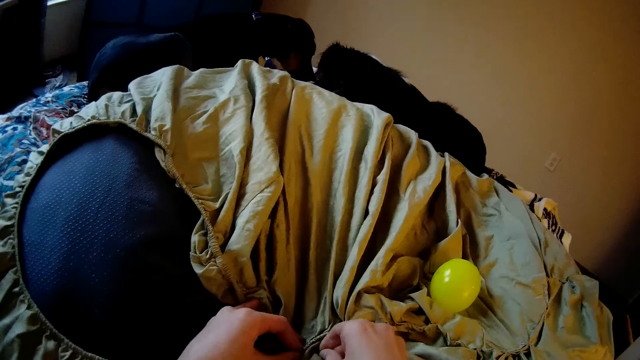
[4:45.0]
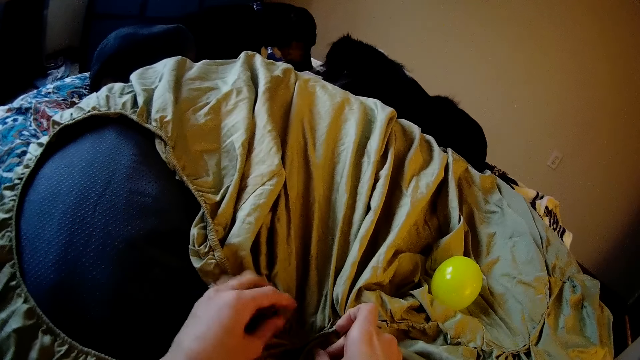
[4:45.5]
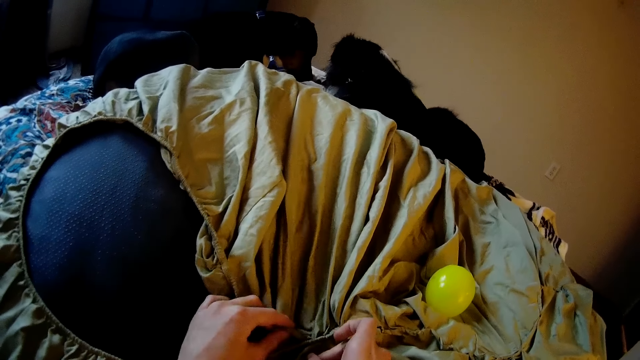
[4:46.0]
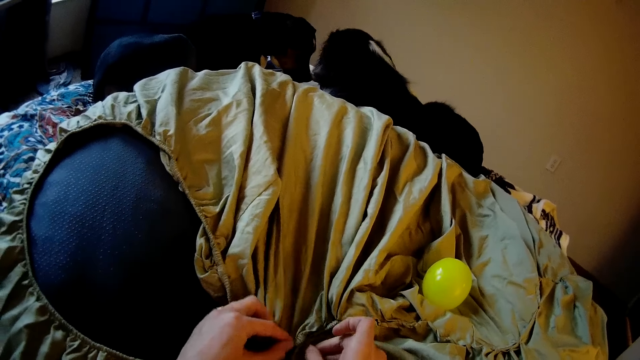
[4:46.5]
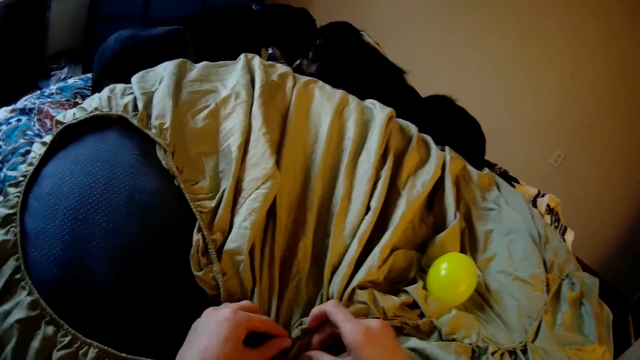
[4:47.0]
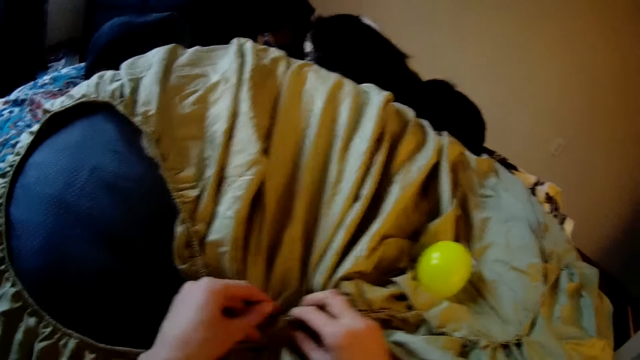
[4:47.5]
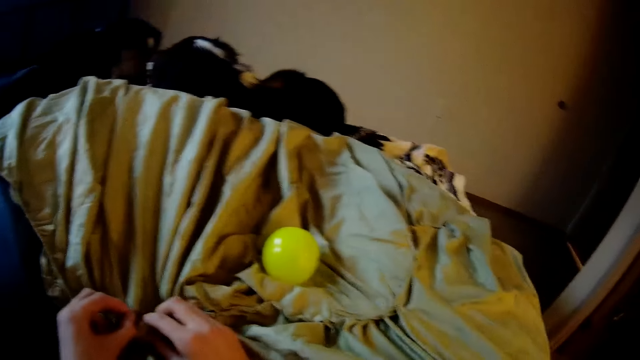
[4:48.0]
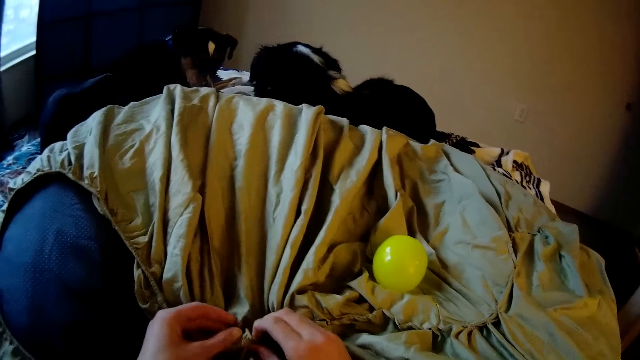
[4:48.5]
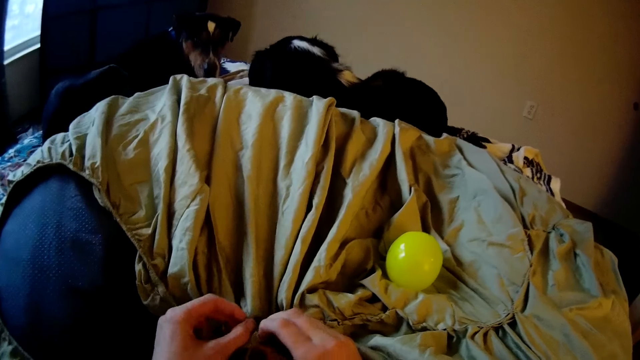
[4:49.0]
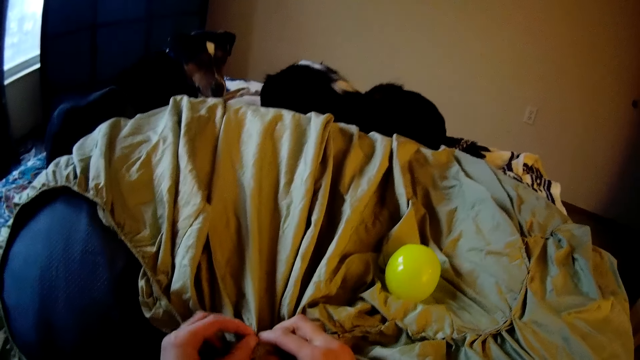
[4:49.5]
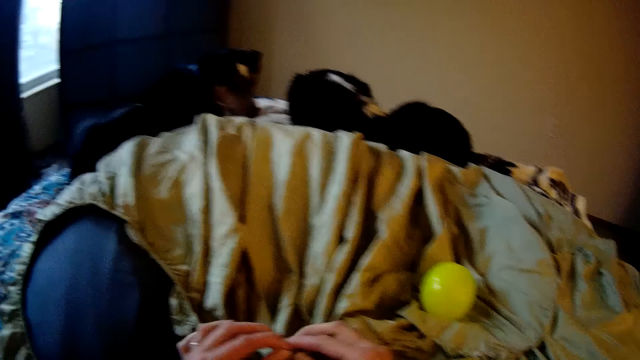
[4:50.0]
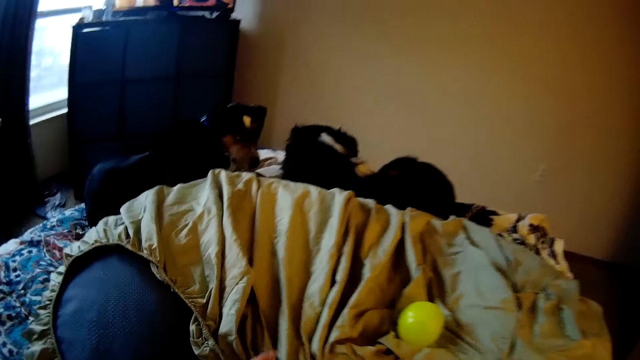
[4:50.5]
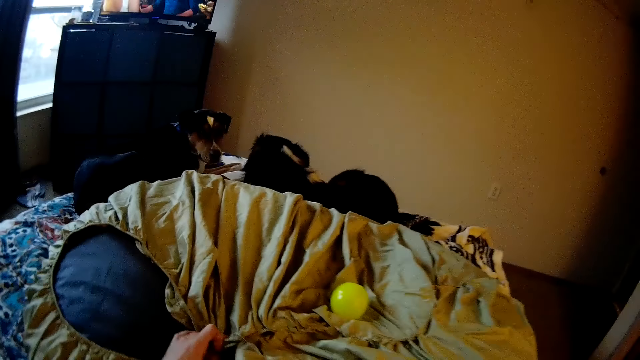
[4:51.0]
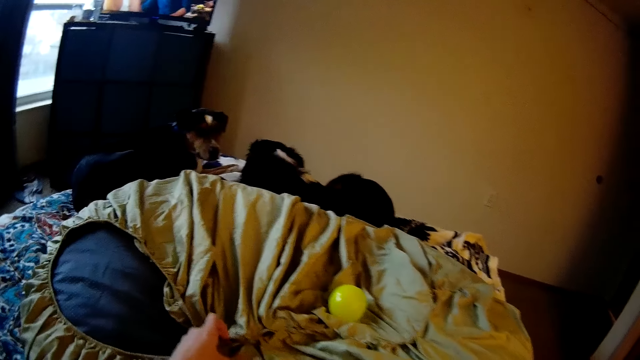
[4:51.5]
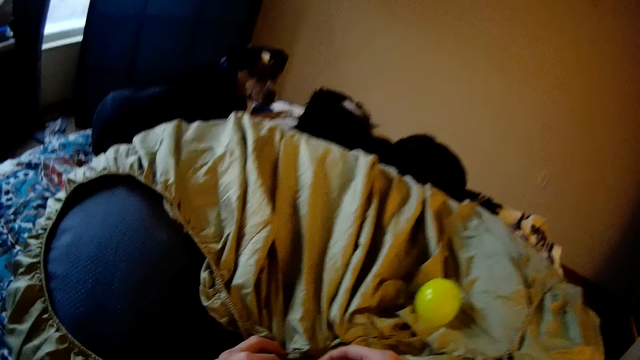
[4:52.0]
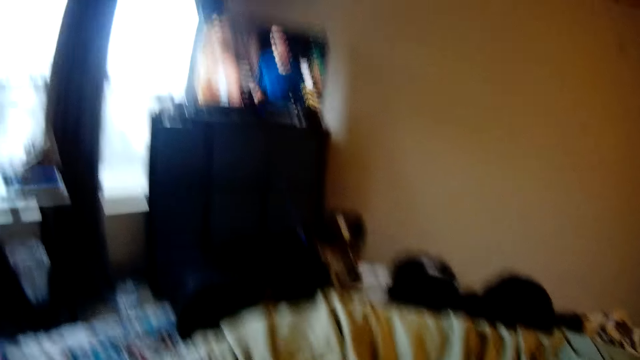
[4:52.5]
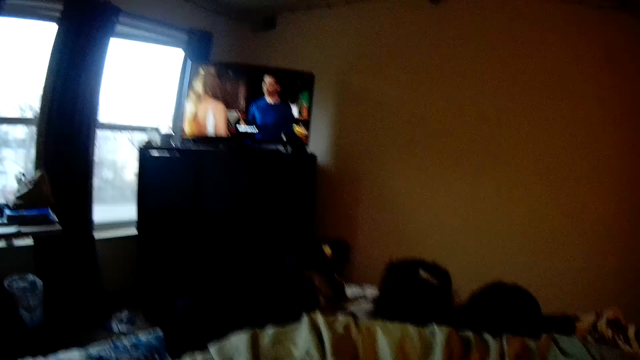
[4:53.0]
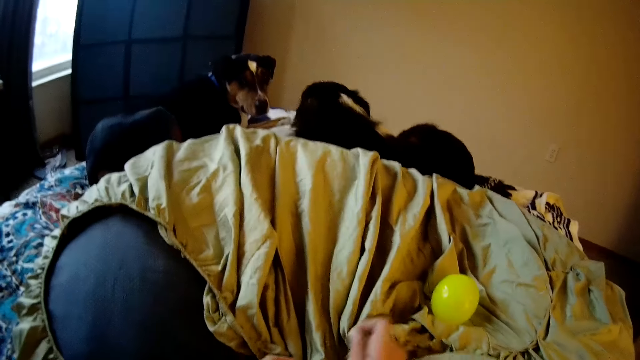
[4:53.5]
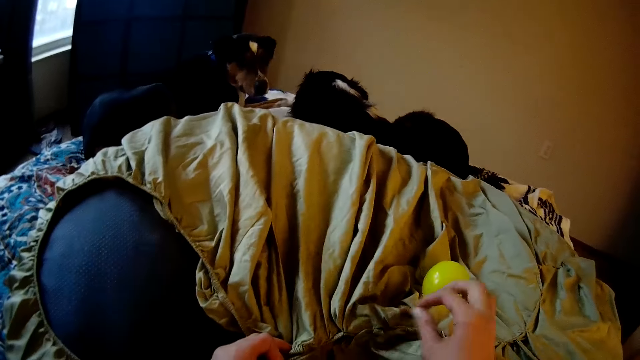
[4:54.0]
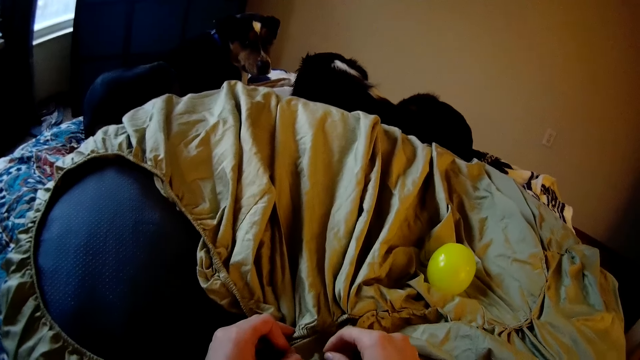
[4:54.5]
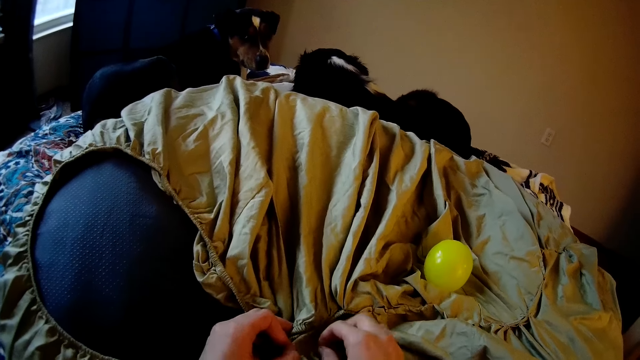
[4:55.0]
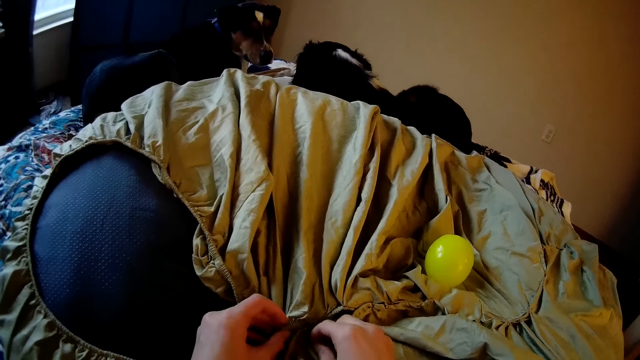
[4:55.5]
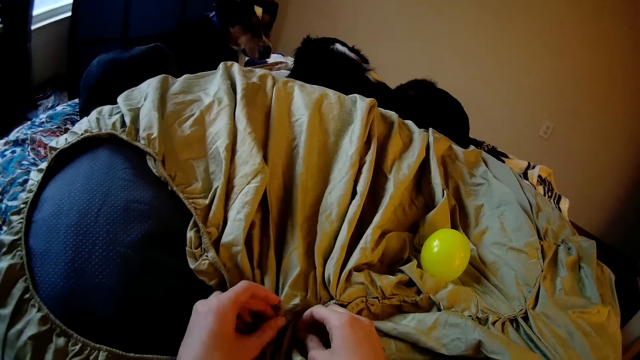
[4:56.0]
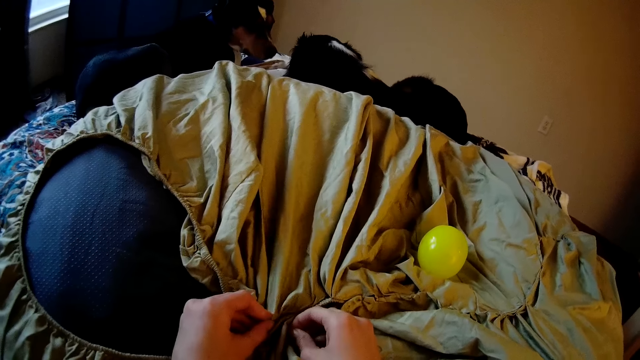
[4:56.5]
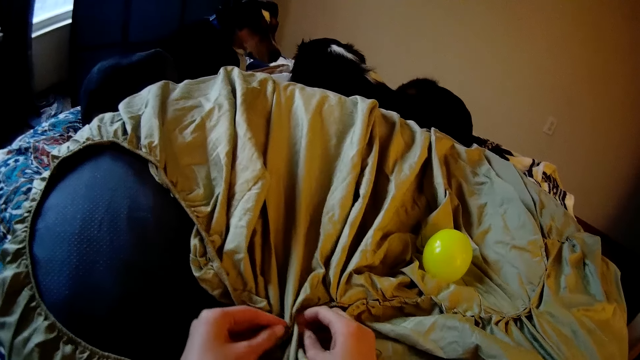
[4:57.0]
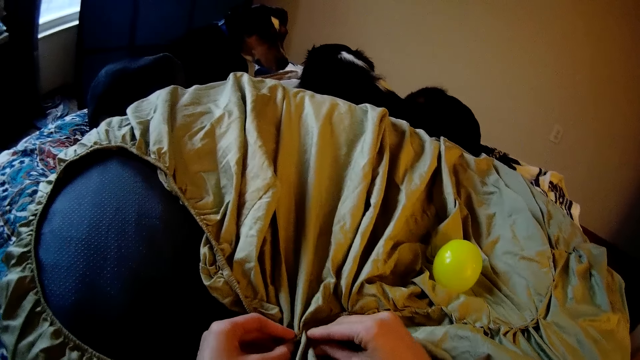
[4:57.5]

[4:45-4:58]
The camera wearer sews with her hand. She raises her head to view the TV while sewing. She turns around the room. She brings down her head. She sews with her hand.

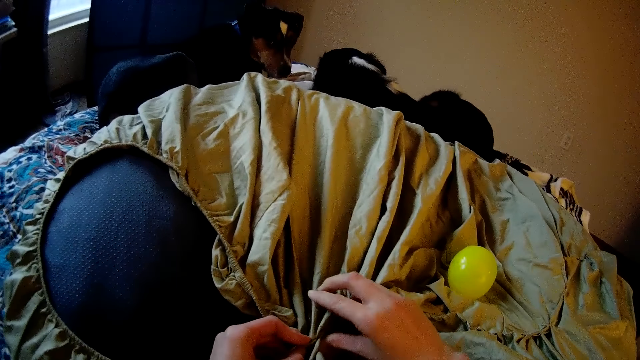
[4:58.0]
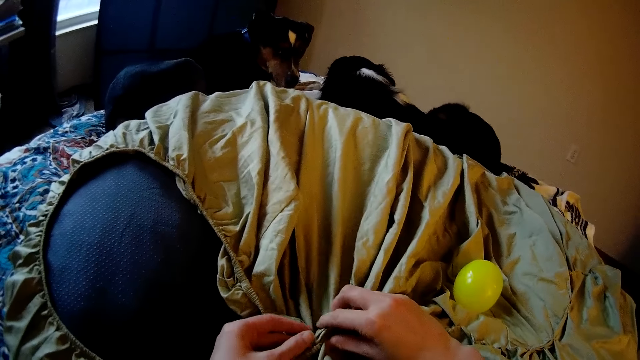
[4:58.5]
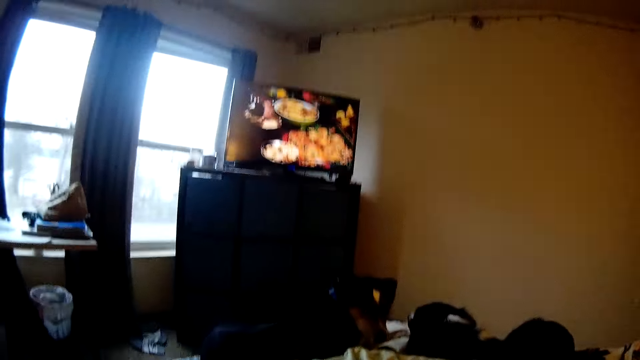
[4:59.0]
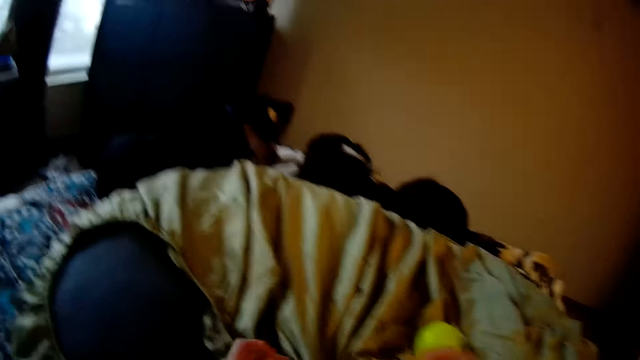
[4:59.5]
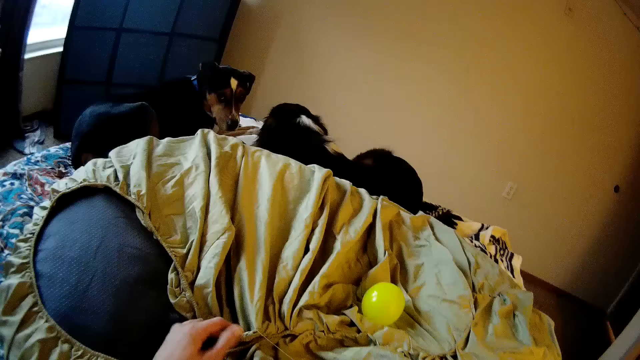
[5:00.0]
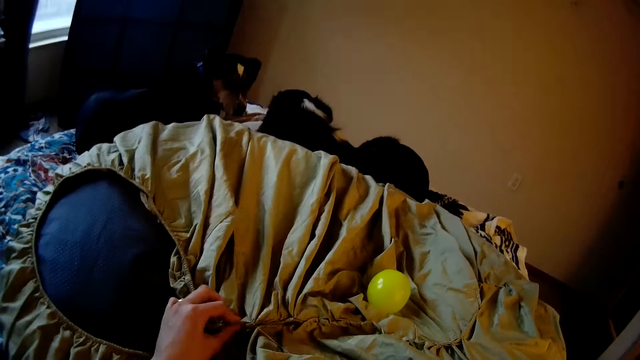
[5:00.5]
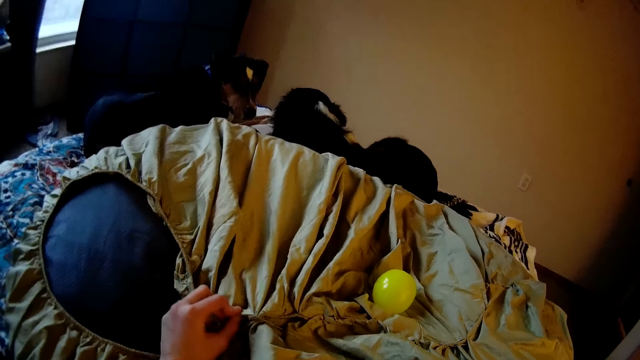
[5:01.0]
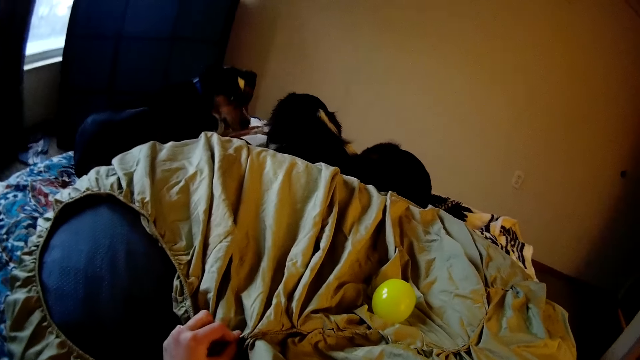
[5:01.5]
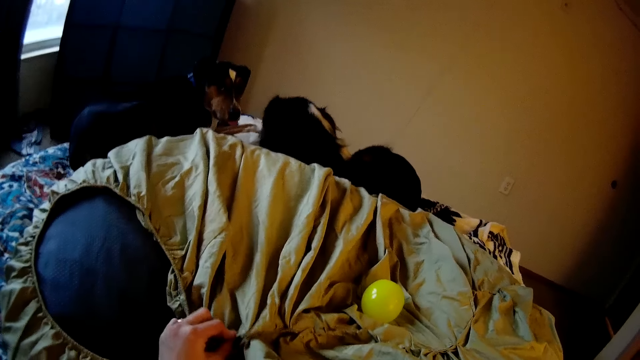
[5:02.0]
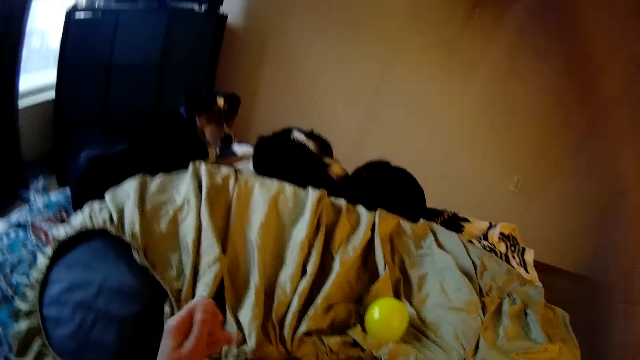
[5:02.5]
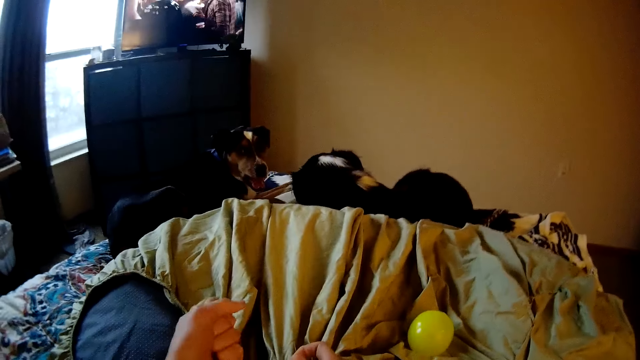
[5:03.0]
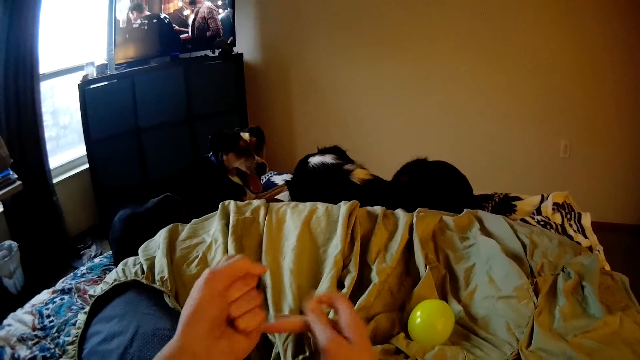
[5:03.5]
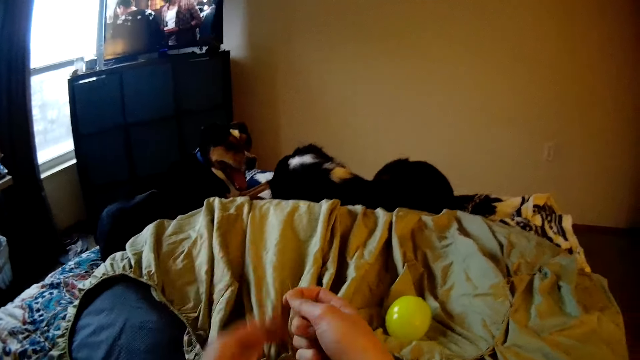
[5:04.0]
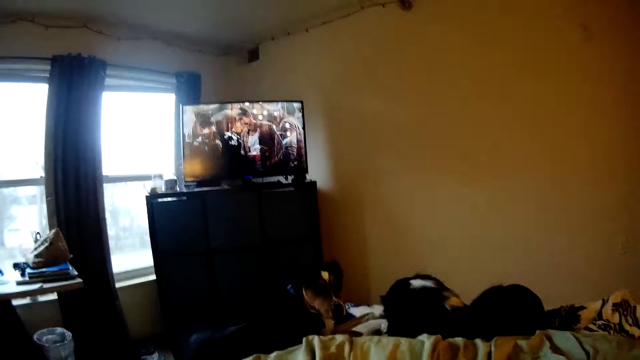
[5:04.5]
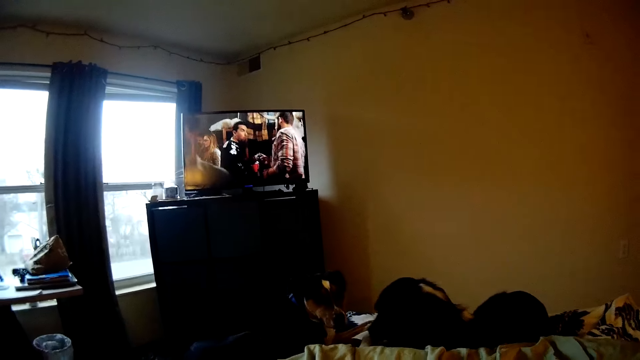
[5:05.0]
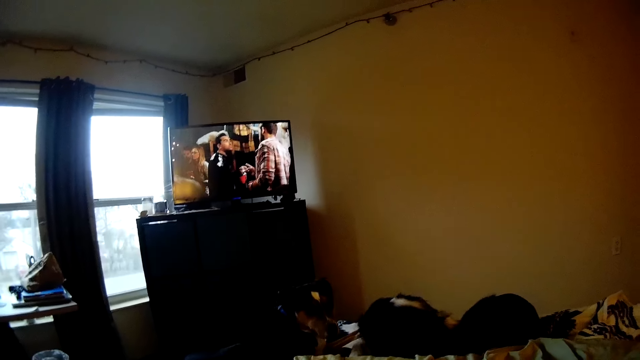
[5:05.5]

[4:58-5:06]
The camera wearer turns around the room. She raises her head to view the TV while sewing. She brings down her head. She pulls a thread on the cloth. She raises her head to view the TV while sewing. She turns around the room.
